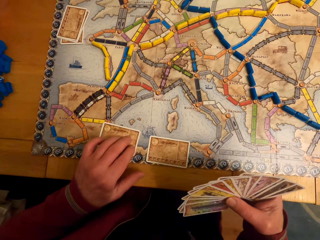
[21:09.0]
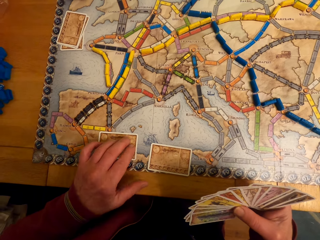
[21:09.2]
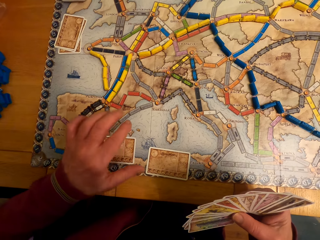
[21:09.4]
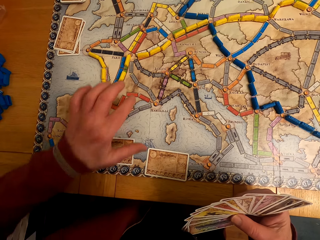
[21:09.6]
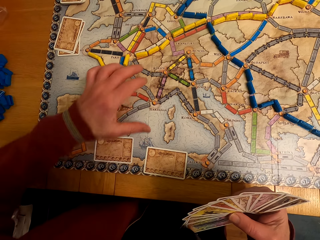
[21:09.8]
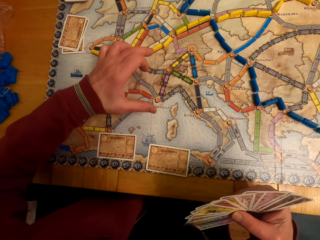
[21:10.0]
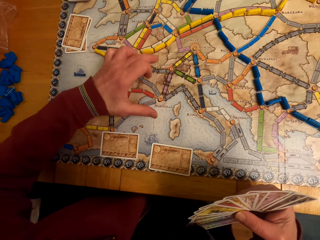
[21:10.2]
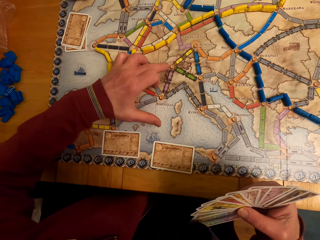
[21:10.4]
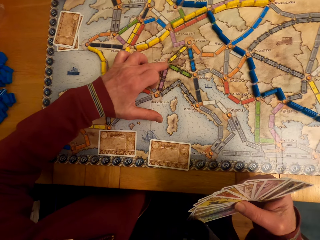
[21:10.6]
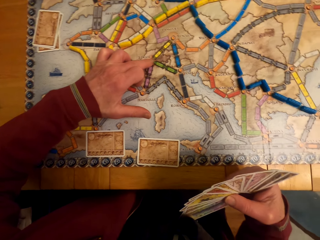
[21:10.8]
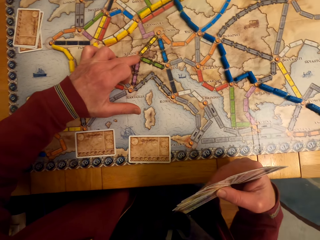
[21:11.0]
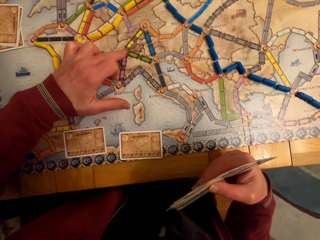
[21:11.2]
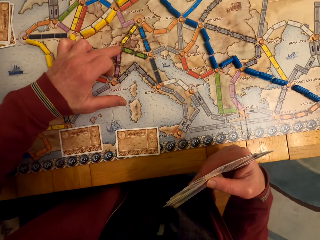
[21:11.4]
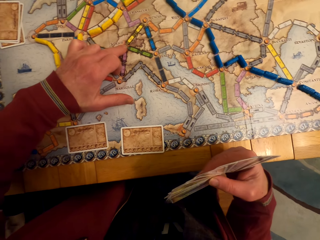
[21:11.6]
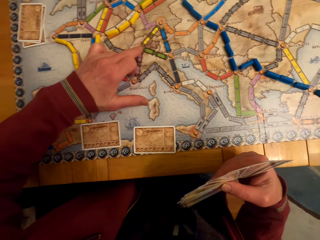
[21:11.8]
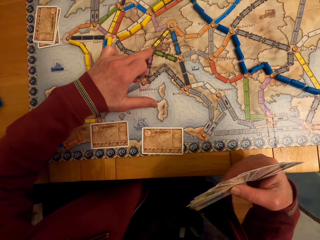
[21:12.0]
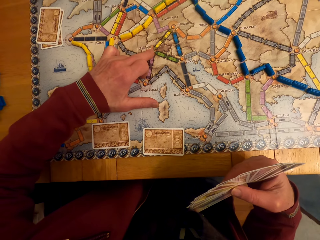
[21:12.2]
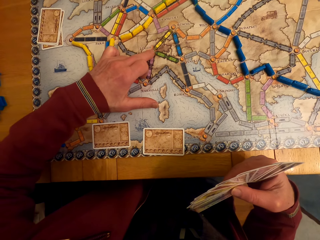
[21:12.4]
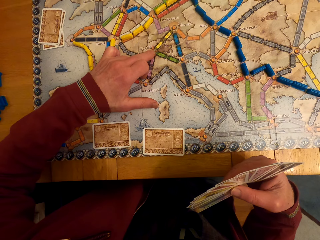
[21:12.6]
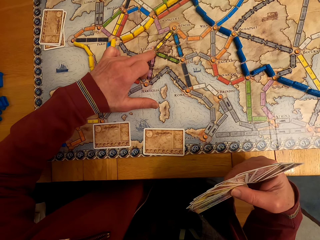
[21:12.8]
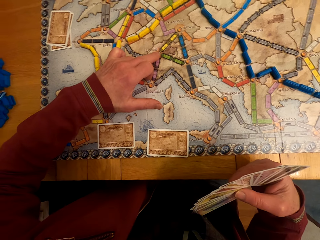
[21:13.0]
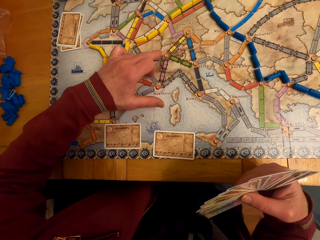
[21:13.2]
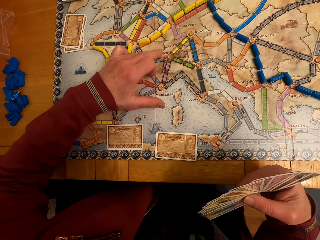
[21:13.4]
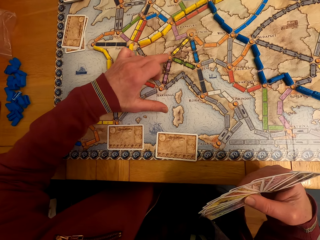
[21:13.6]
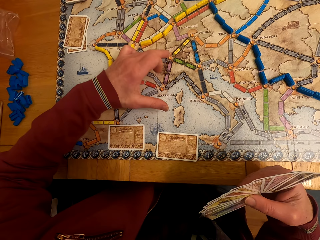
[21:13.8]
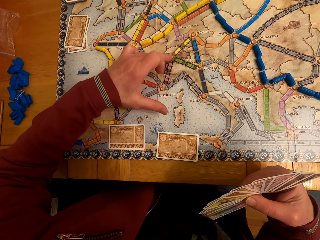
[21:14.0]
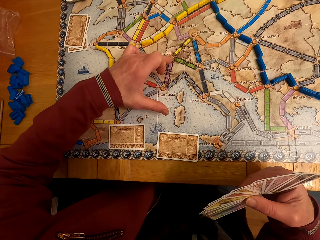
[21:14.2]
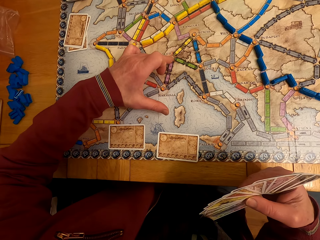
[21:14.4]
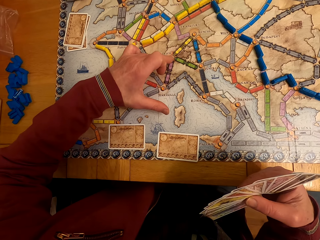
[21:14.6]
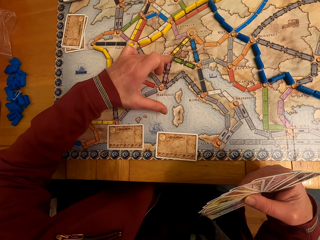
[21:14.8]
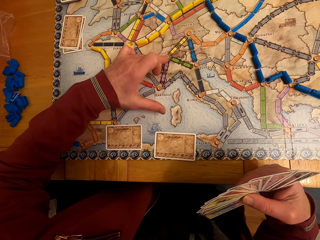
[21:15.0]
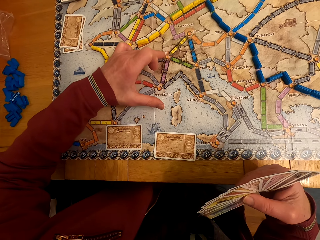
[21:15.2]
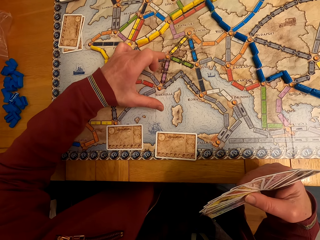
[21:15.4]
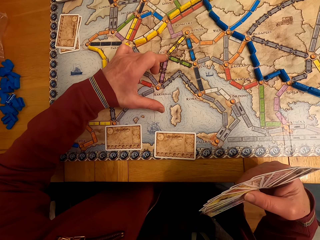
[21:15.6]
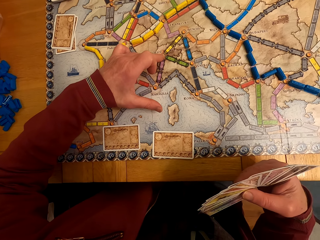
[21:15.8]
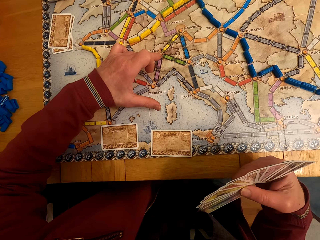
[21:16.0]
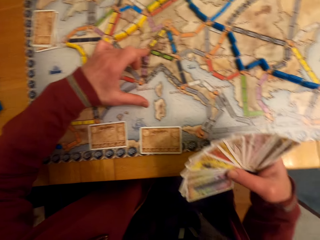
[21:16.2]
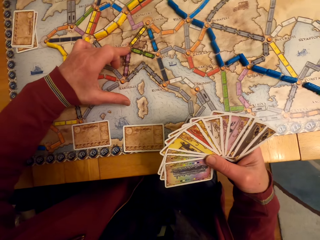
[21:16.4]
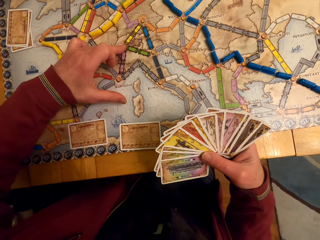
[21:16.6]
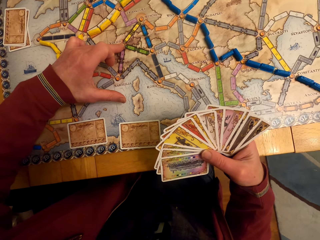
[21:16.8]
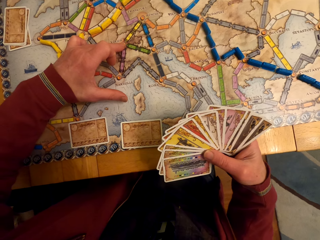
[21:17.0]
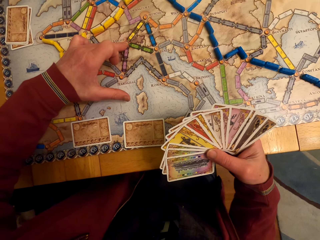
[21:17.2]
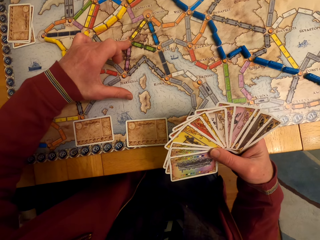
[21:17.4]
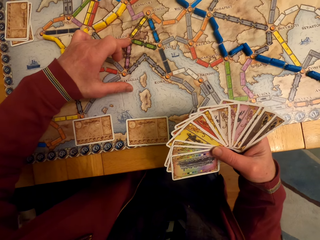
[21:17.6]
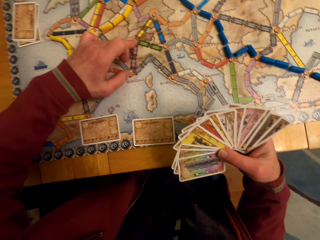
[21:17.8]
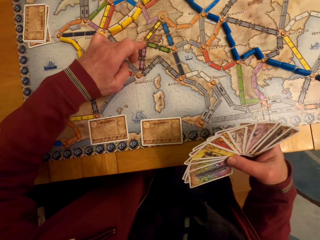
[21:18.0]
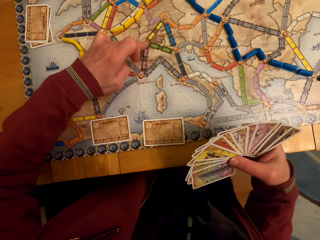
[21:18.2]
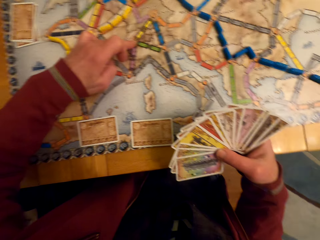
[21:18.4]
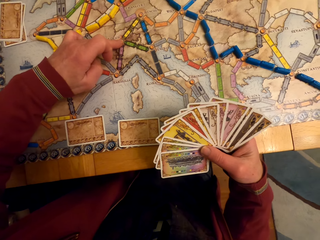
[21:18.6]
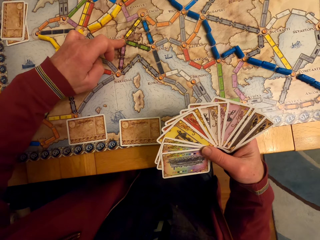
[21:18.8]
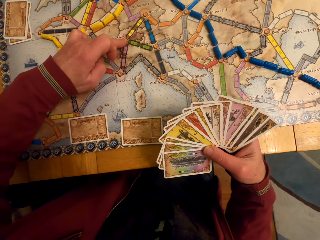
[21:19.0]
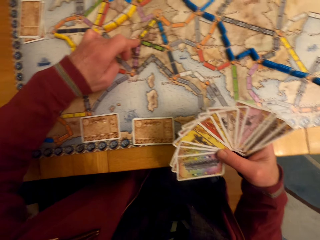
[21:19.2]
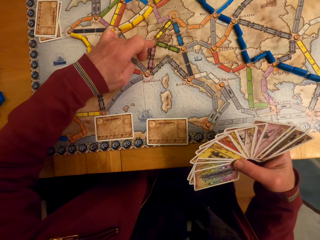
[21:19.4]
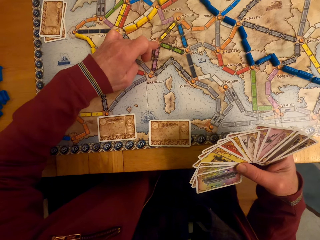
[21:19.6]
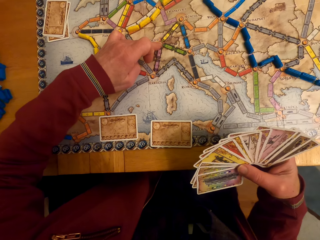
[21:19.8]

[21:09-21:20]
A man puts the card on the table. The camera wearer puts down the board game card on his left hand. The man touches the paper. The man looks around. The man looks at the cards.

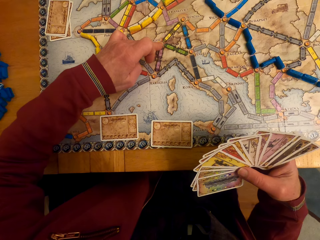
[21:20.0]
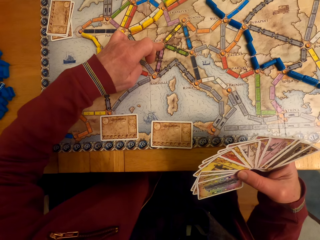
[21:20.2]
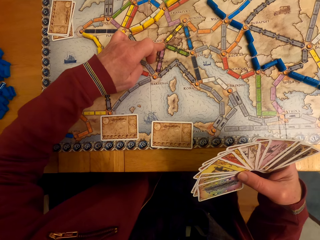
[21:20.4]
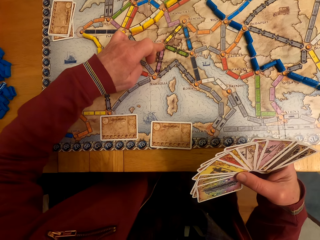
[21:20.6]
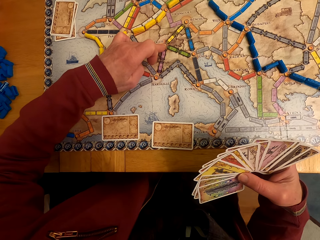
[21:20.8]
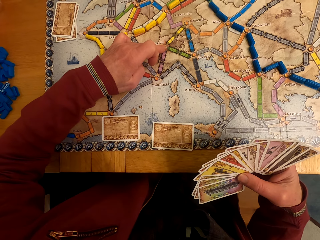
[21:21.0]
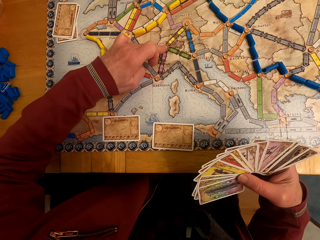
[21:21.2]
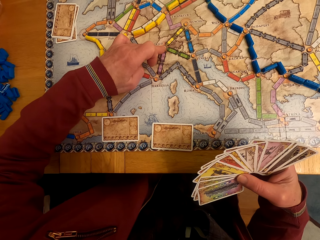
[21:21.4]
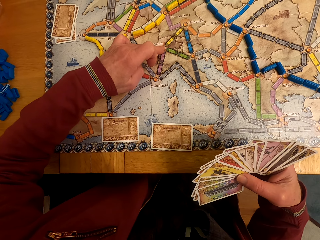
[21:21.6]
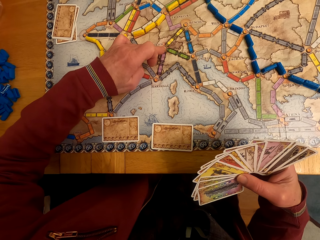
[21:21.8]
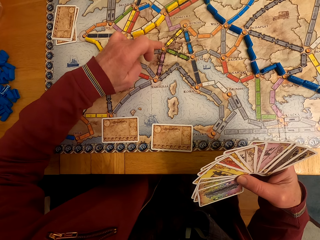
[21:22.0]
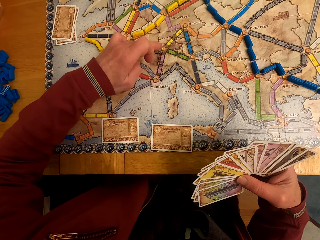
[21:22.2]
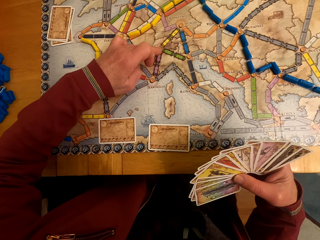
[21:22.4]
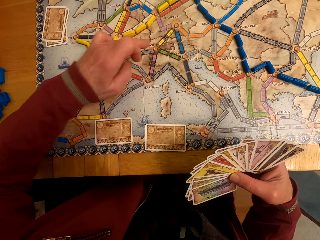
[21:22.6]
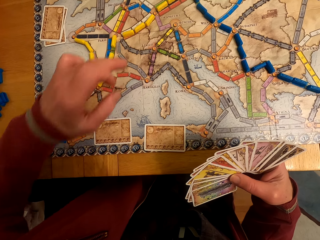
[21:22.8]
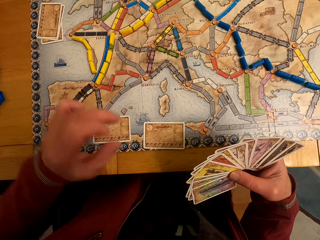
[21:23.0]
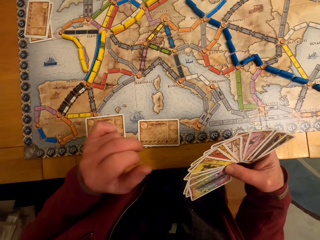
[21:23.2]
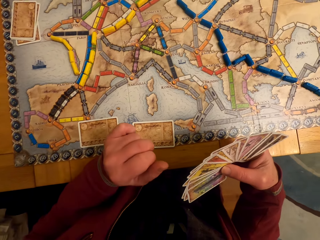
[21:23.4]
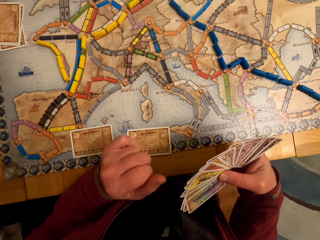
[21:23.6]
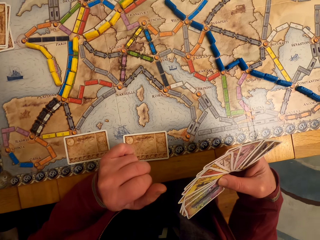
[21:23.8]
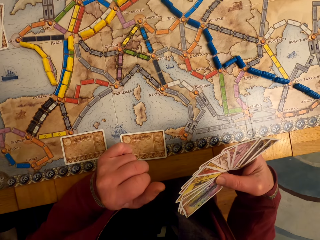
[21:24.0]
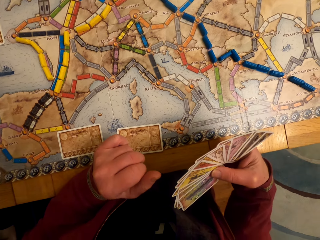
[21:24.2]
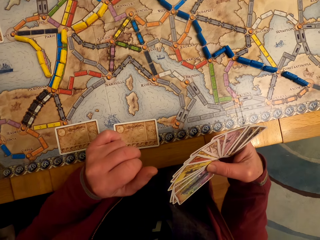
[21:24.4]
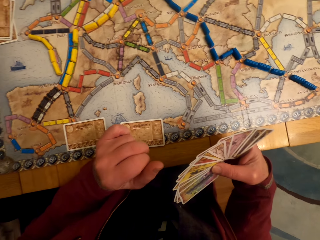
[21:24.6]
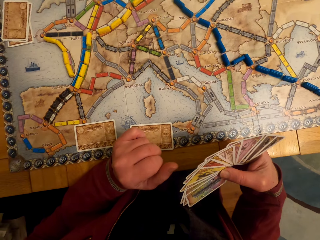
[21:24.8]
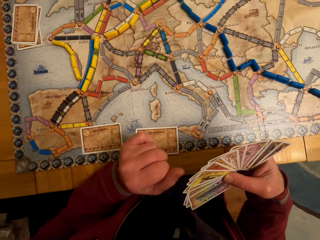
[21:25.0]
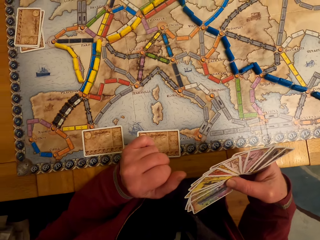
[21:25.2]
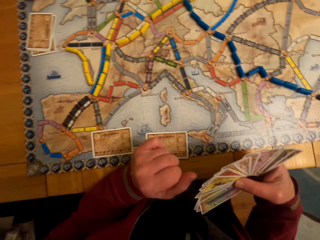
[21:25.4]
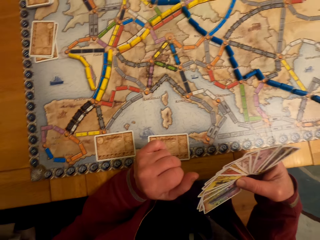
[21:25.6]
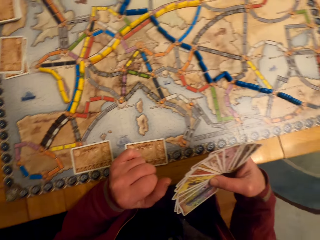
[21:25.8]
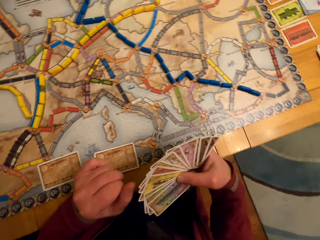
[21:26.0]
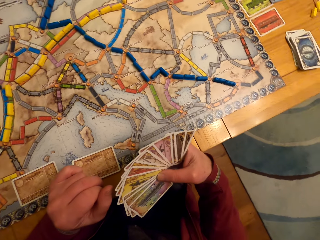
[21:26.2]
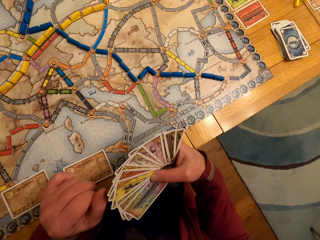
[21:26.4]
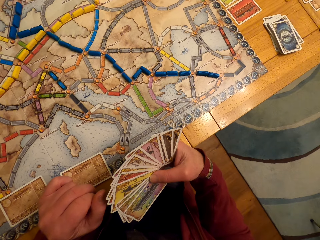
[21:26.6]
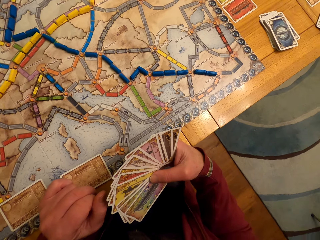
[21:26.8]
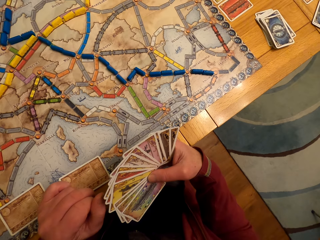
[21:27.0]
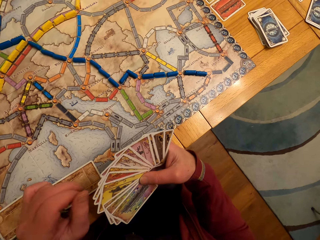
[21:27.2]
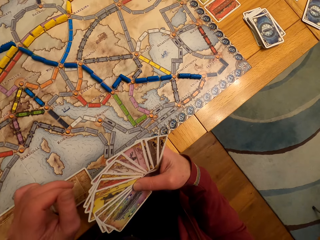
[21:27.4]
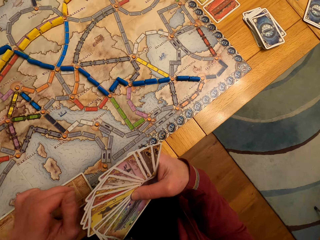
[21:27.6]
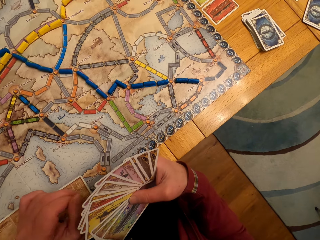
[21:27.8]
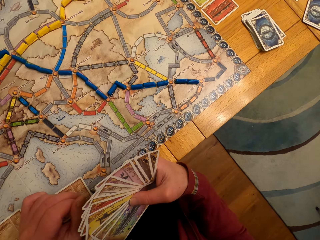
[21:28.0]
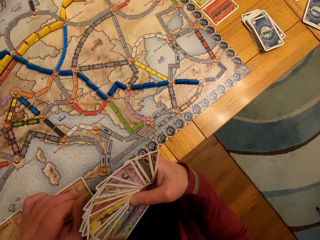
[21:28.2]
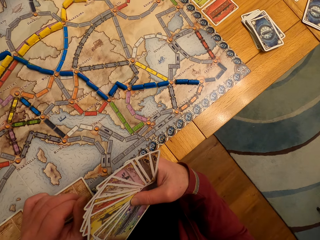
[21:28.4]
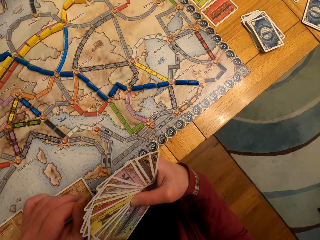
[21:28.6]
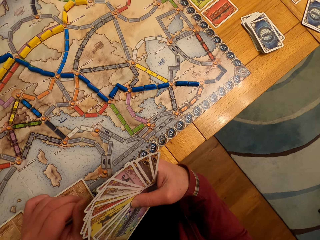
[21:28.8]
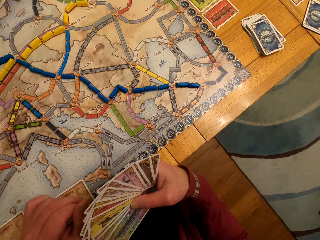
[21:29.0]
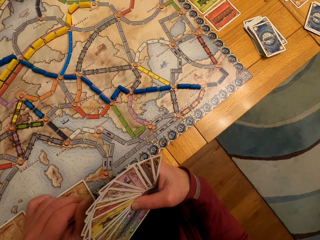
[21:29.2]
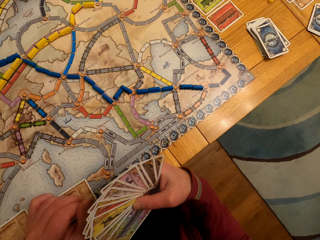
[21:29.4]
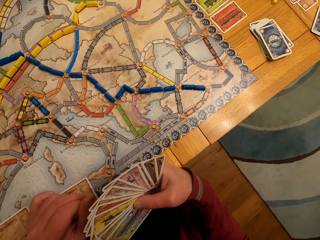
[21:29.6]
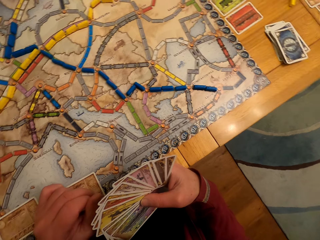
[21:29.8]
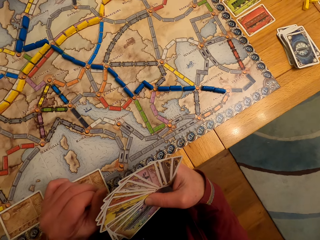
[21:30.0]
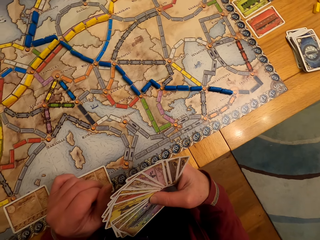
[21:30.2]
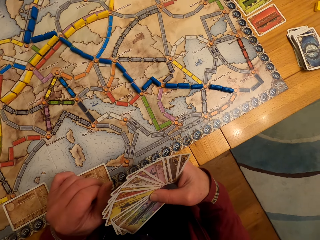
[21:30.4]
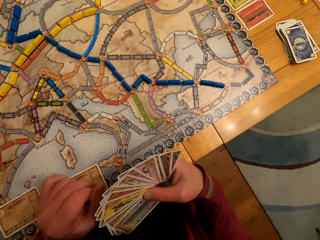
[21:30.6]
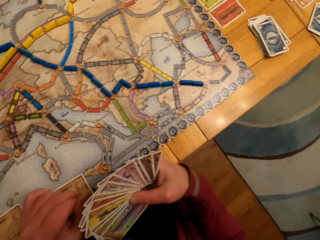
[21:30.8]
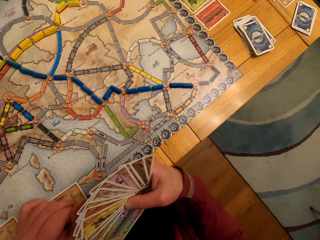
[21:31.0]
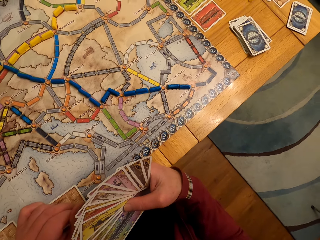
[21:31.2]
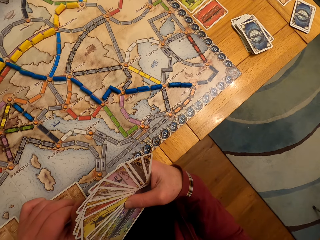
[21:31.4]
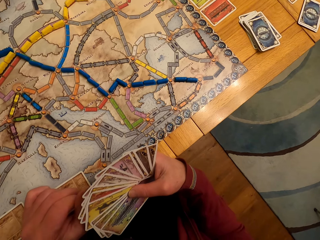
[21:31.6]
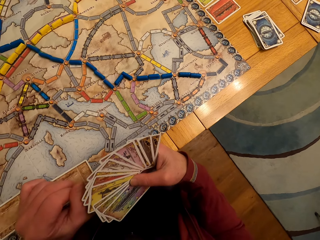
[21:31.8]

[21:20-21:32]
A man moves the hand. The camera wearer points at the board game table with his left hand. The man looks around.
